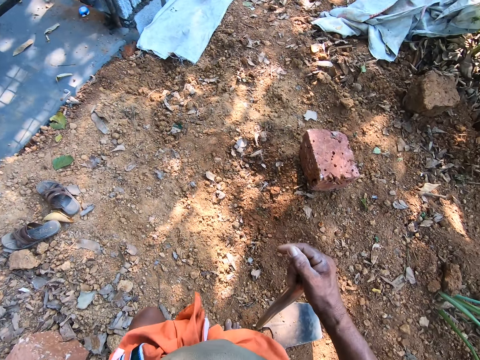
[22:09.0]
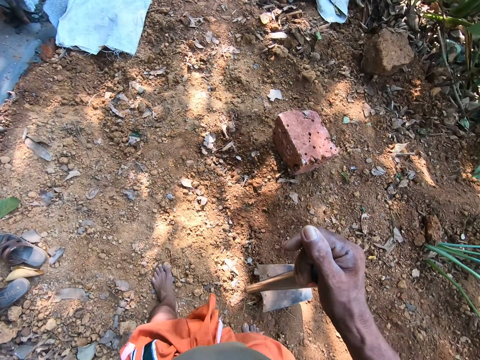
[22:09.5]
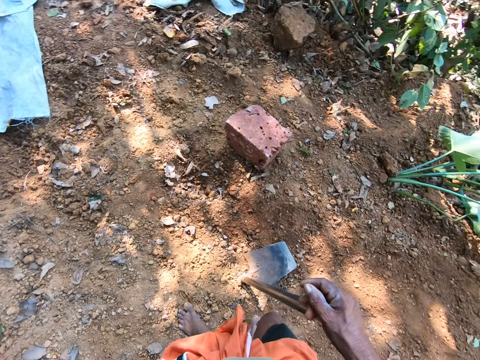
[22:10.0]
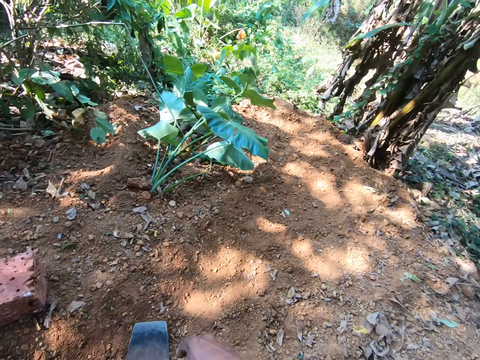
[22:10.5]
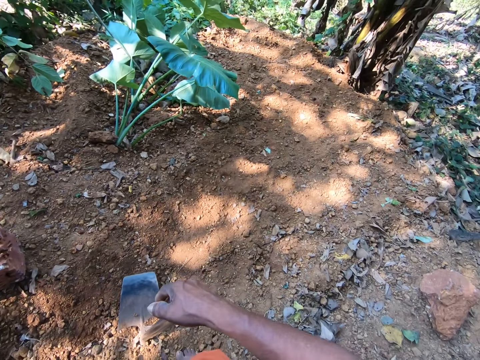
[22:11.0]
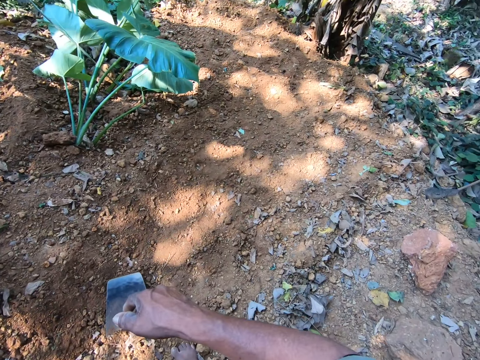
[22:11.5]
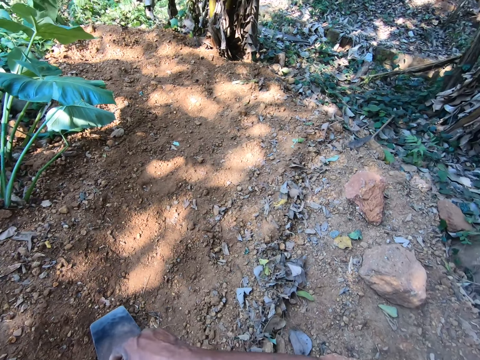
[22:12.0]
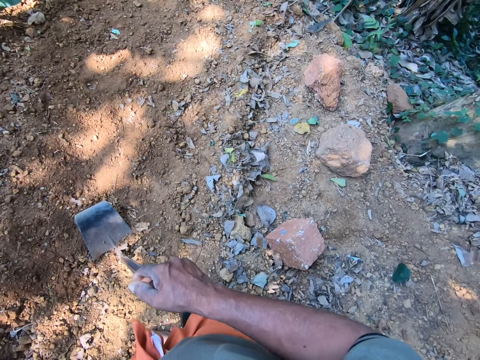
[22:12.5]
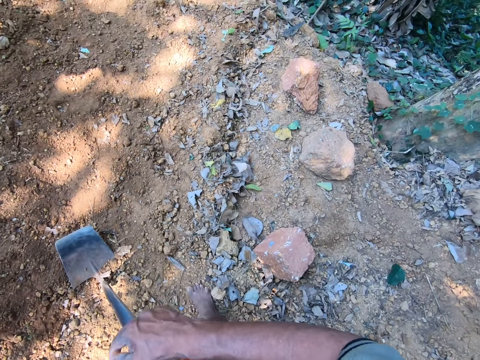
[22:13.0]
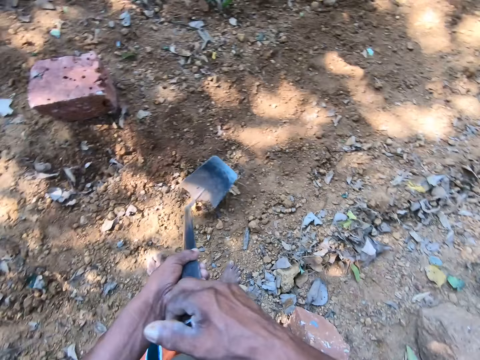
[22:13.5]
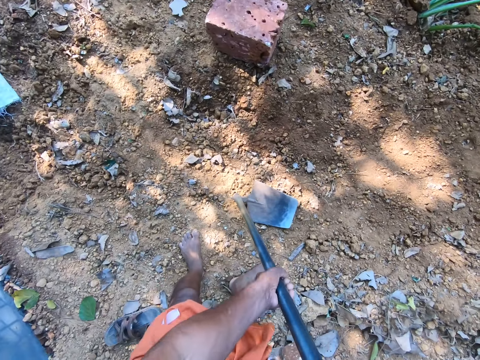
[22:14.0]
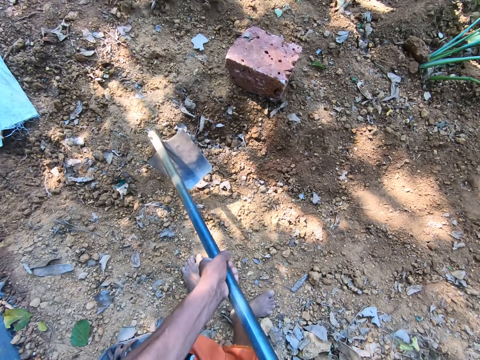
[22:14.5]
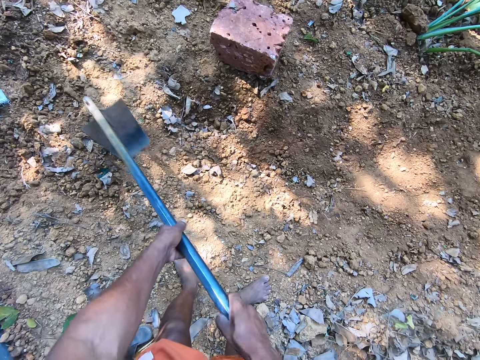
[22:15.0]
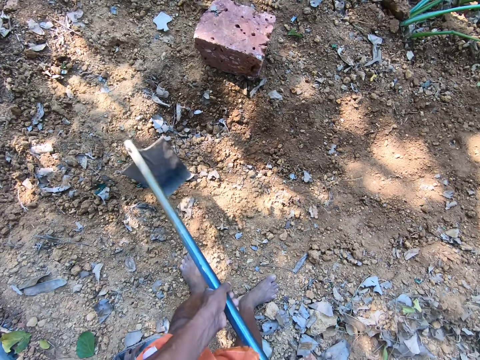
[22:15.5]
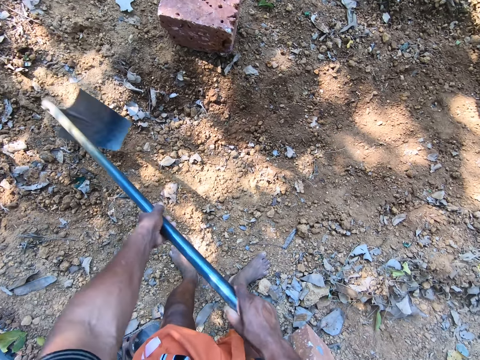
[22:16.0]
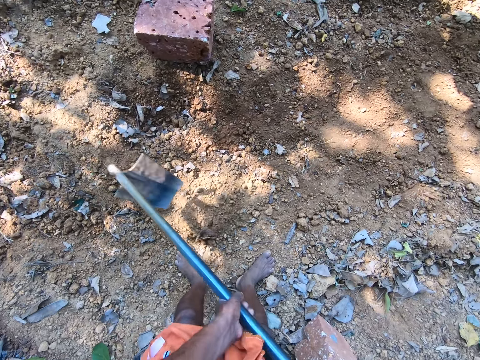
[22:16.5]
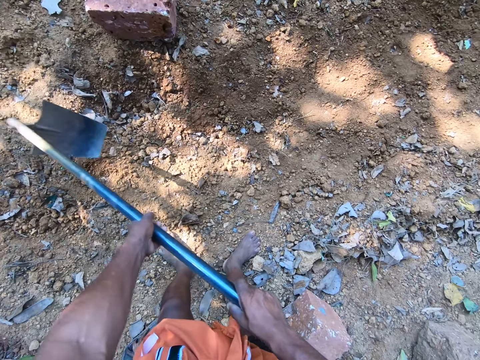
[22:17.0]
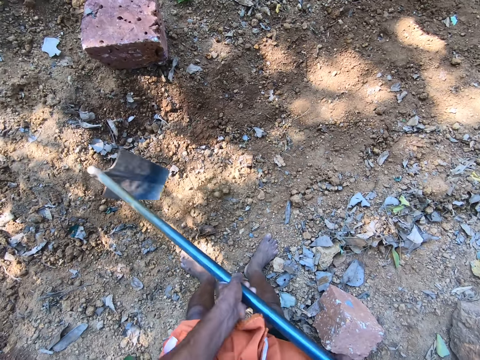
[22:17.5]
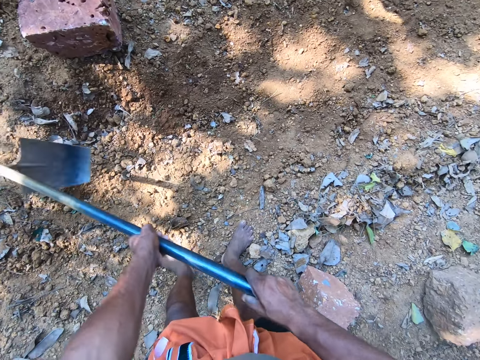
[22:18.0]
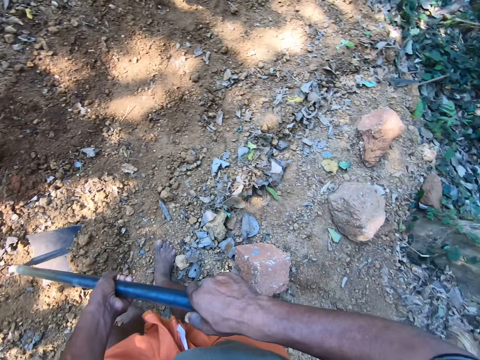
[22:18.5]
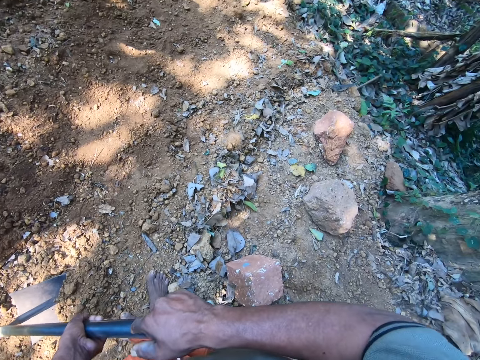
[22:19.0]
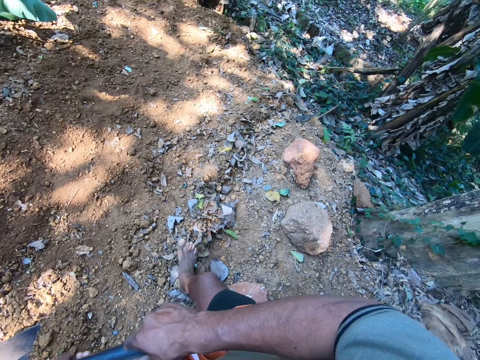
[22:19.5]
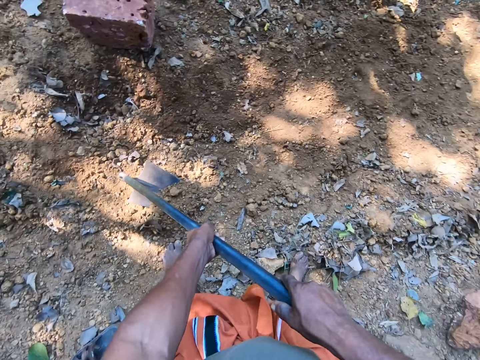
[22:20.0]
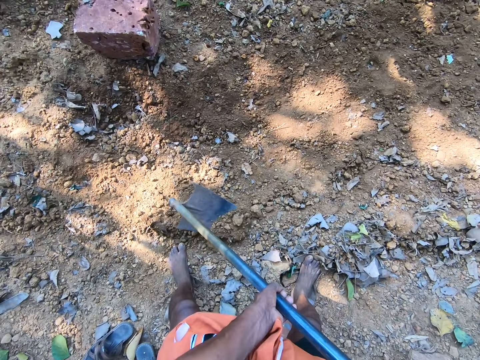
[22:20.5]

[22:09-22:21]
The camera wearer digs the ground with the hoe in his hands.

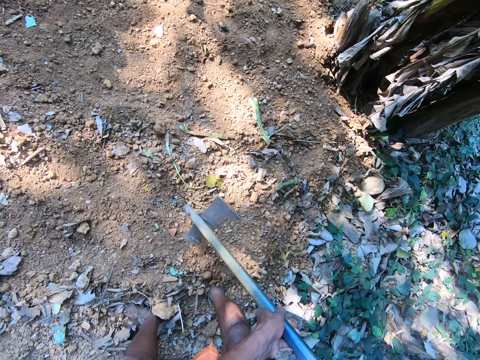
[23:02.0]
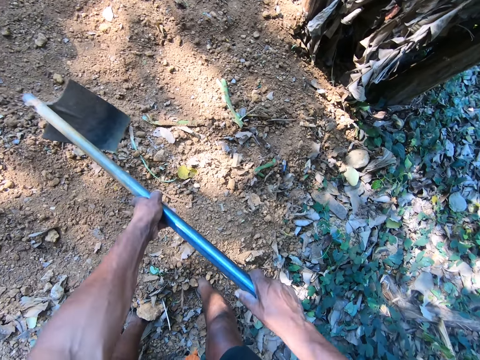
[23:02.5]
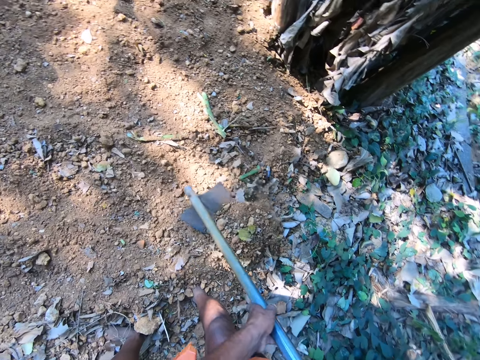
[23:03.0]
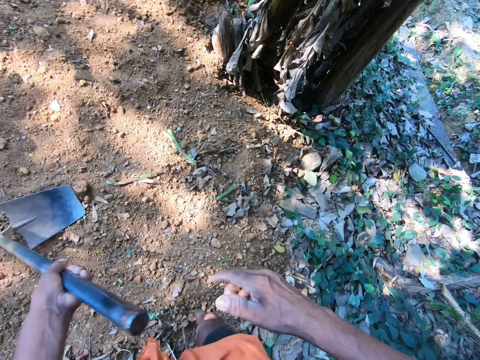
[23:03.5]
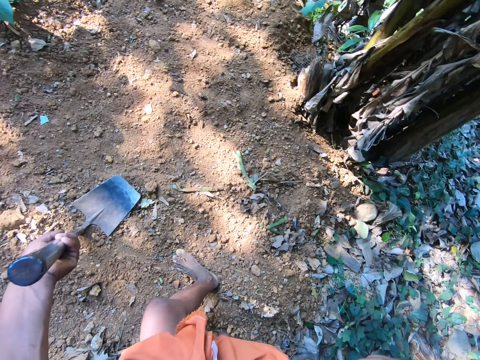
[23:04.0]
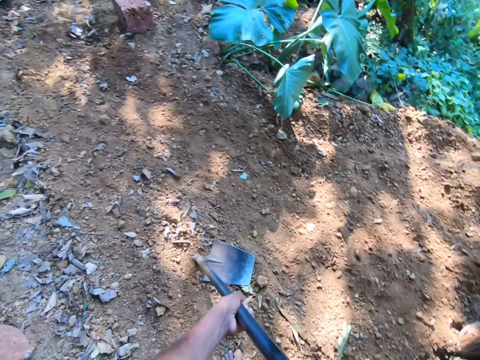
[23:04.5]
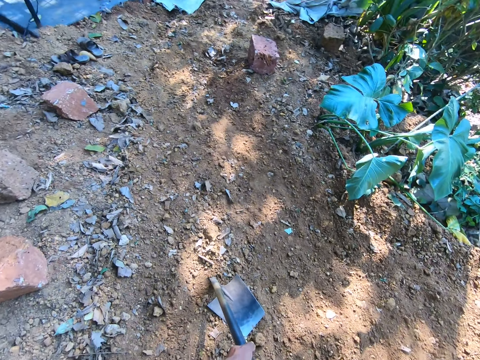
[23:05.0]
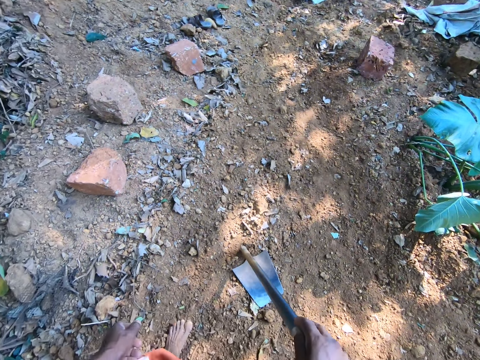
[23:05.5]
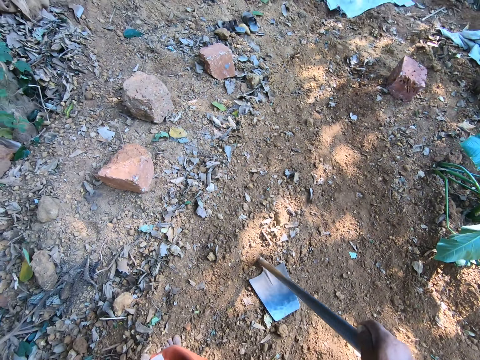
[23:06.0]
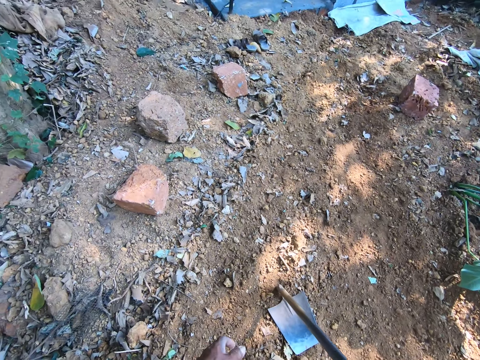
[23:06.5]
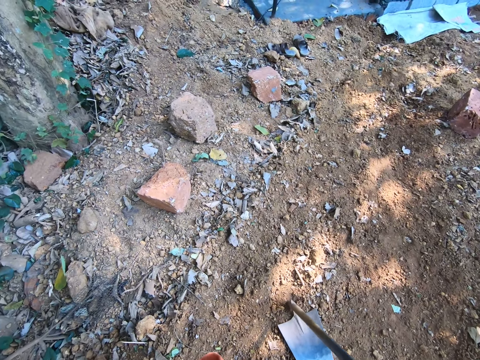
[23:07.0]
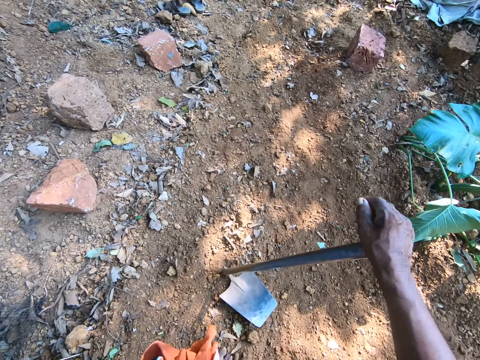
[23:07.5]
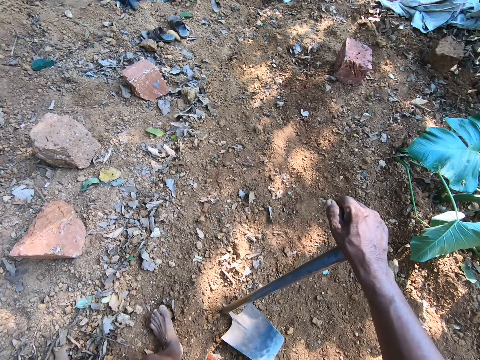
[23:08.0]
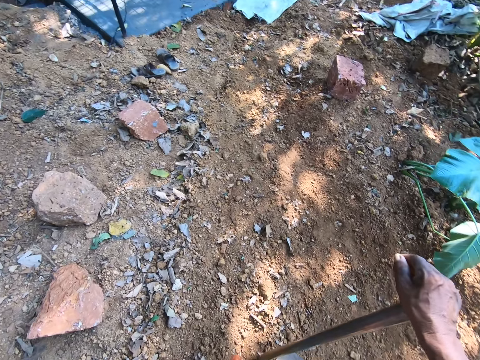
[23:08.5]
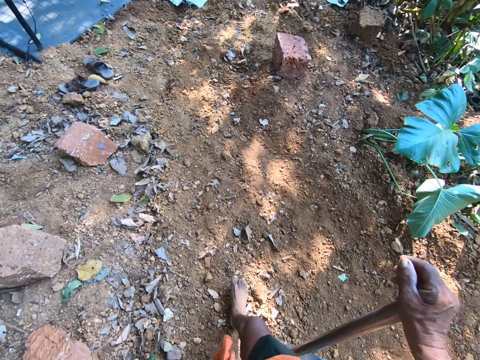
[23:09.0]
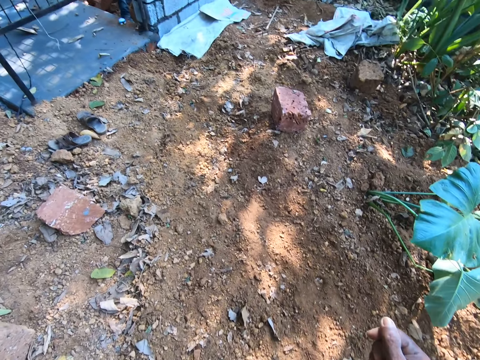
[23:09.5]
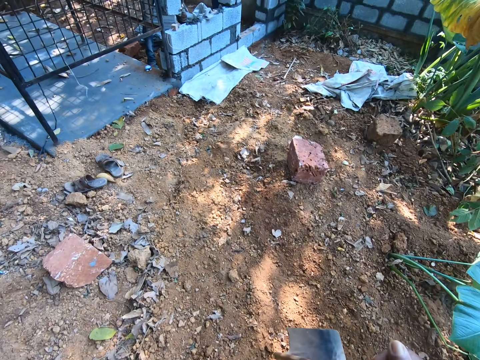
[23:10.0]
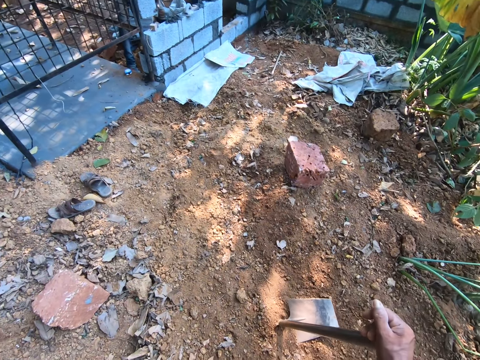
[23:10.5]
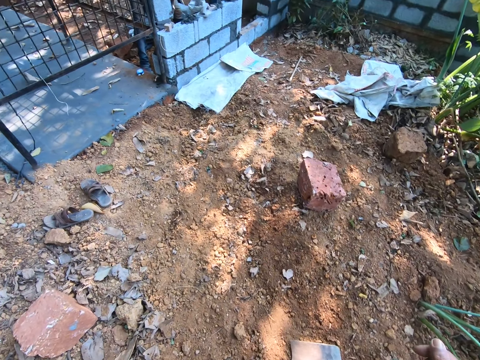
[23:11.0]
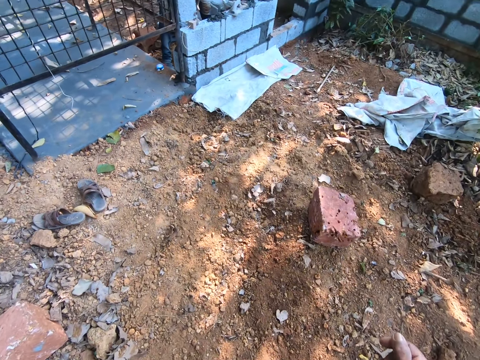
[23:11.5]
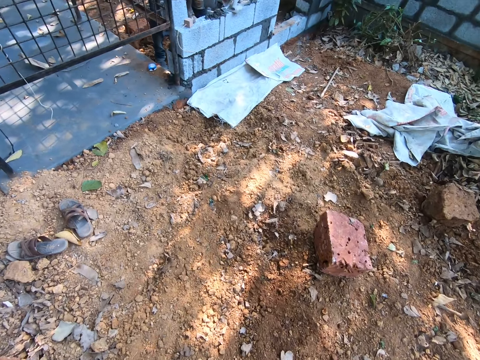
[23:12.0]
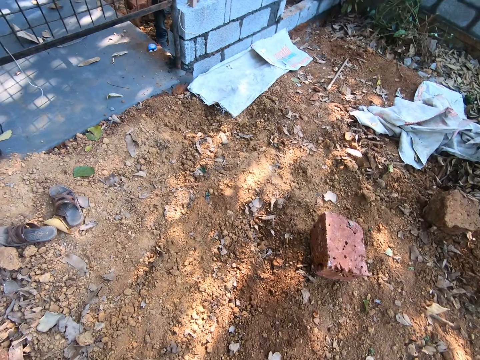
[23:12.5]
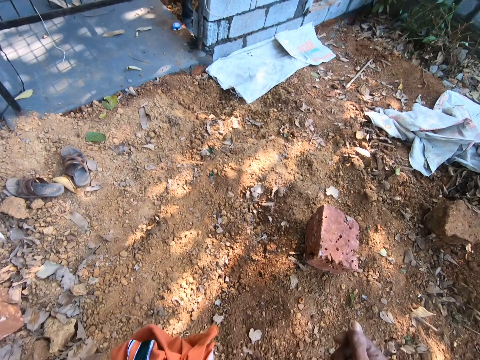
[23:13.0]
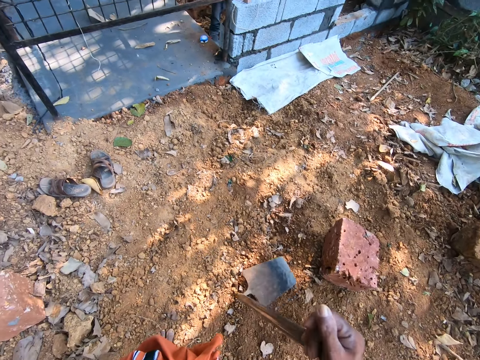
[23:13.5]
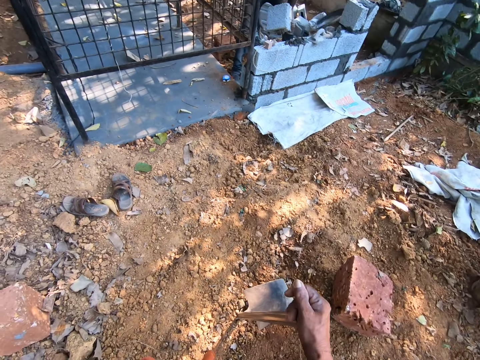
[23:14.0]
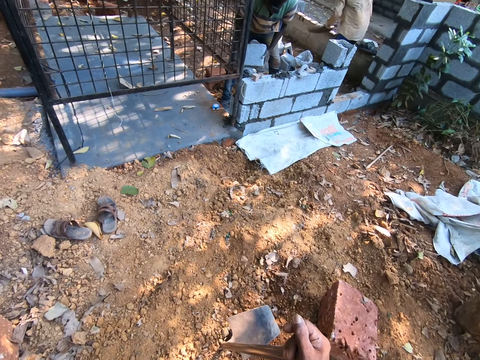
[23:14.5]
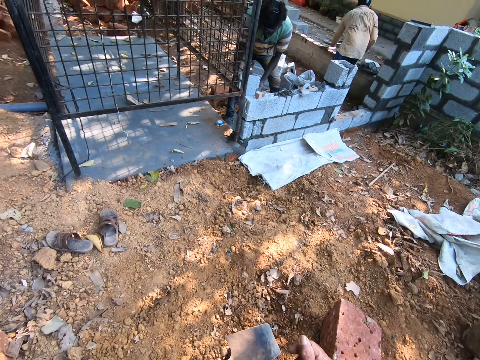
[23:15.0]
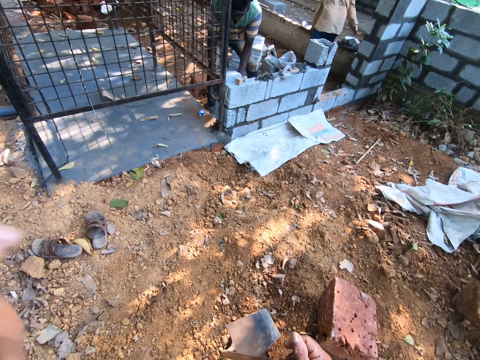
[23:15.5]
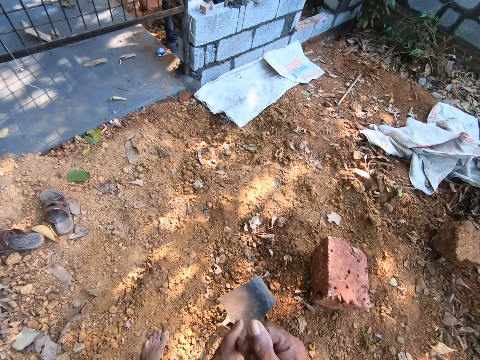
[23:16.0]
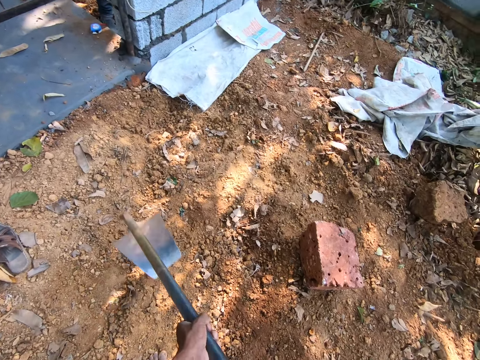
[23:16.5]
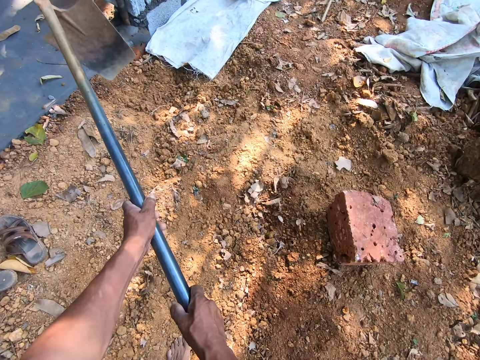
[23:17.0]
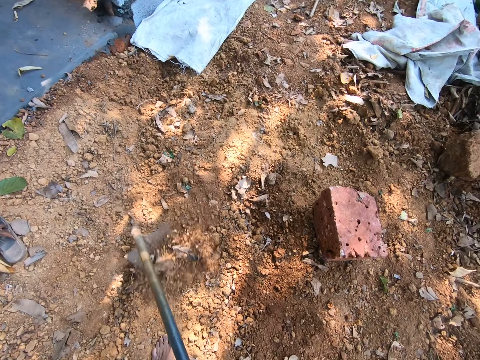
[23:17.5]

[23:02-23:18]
The camera wearer raises his right hand. He holds the hoe on the ground with his left hand. He passes the hoe to his right hand. He looks around. He moves around. He places the hoe on the ground with his right hand and raises his left hand. A man holds a brick with both hands. Another man picks up a pan from the ground with his left hand. The first man places the brick on a brickwork with both hands. The other man drops the pan on the brickwork with his left hand. The camera wearer levels the ground with the hoe in both hands. He digs on the ground with the hoe.
